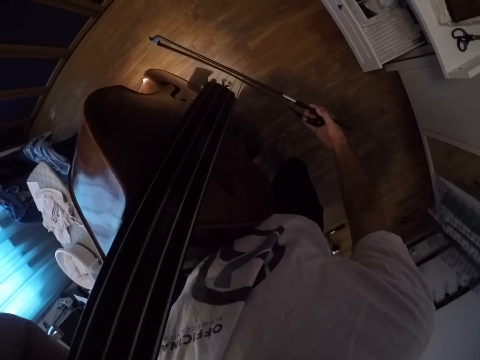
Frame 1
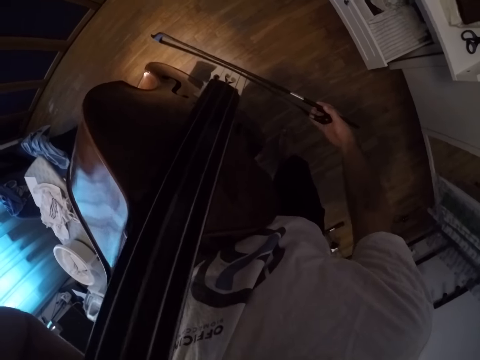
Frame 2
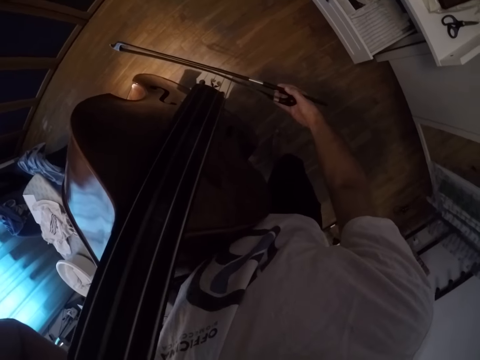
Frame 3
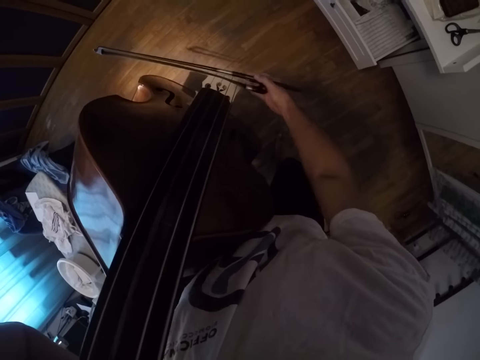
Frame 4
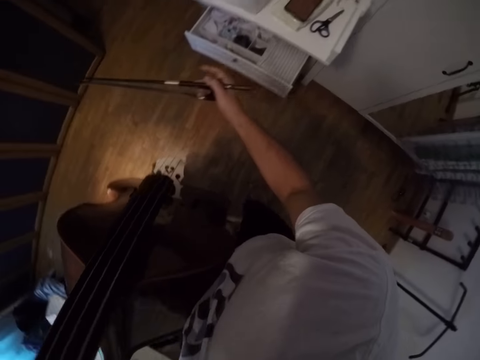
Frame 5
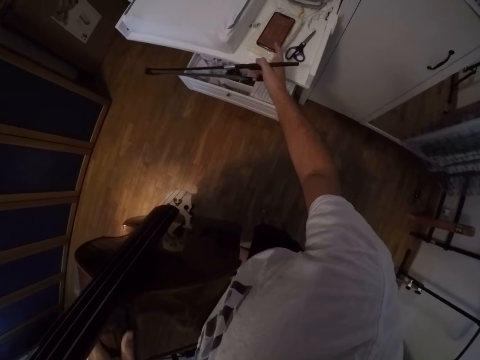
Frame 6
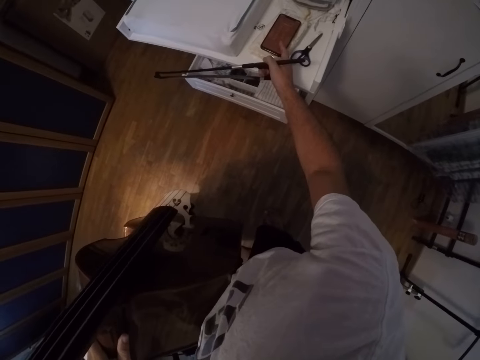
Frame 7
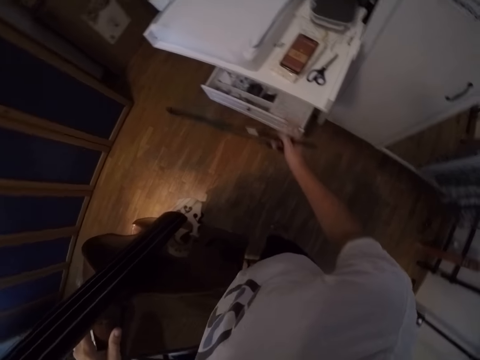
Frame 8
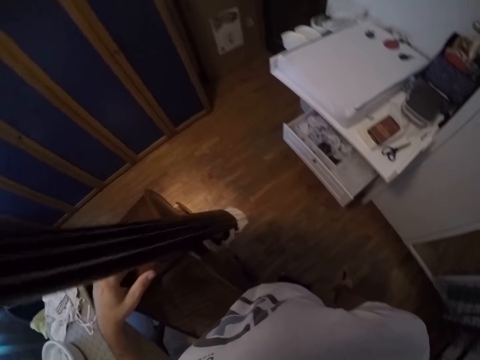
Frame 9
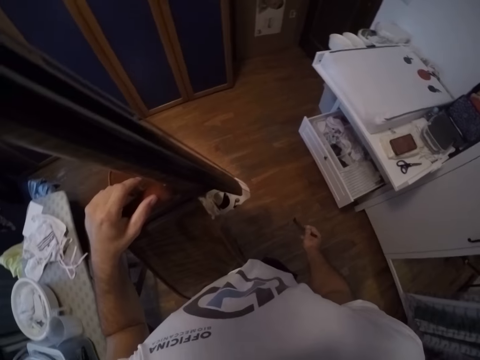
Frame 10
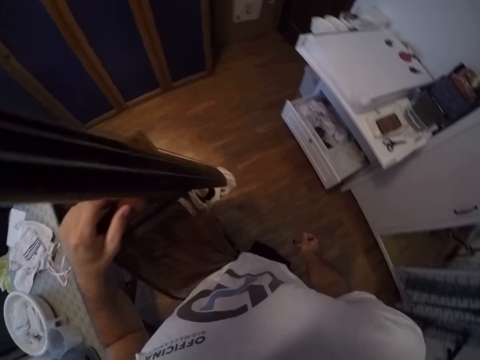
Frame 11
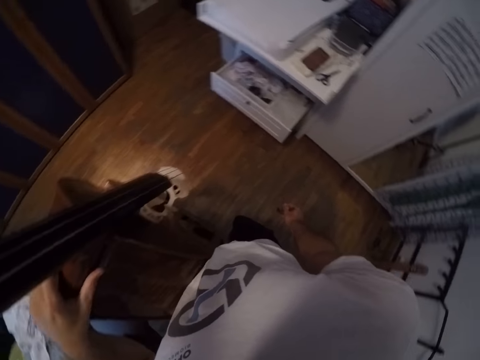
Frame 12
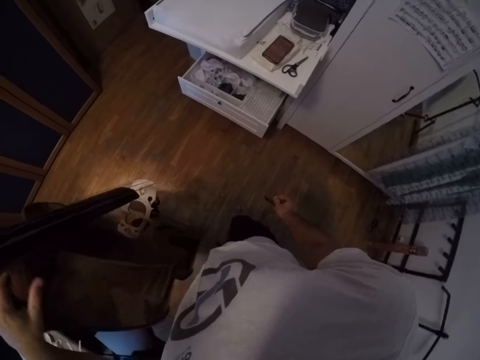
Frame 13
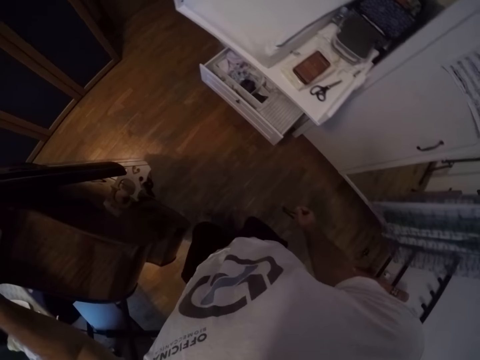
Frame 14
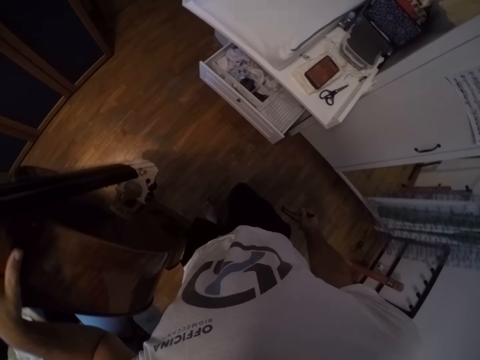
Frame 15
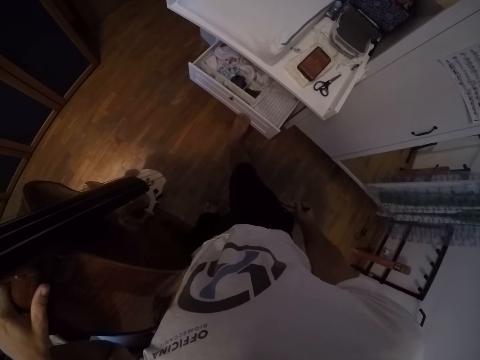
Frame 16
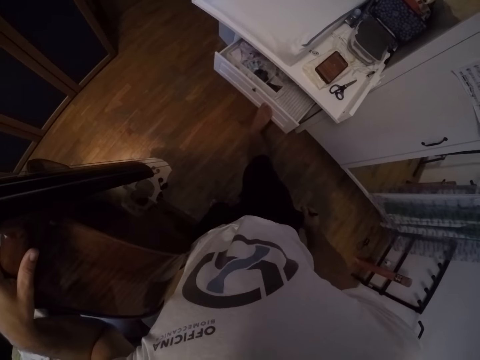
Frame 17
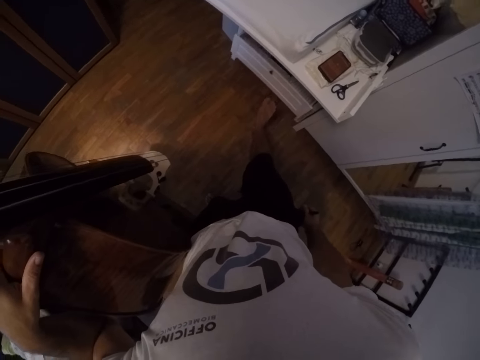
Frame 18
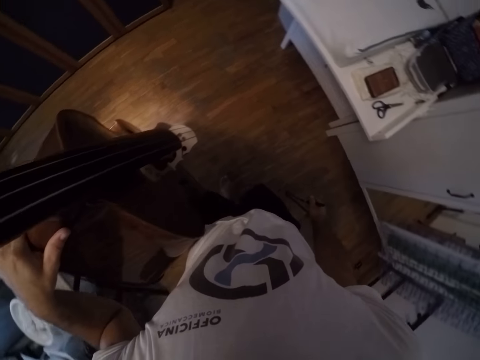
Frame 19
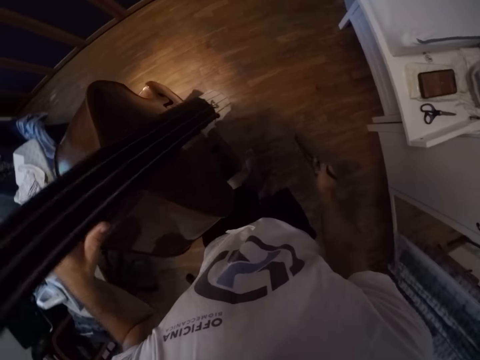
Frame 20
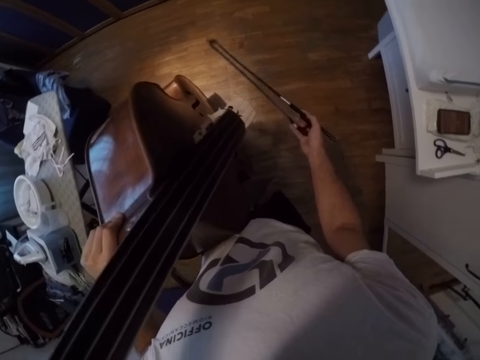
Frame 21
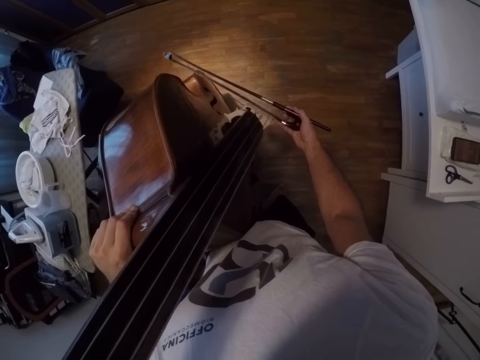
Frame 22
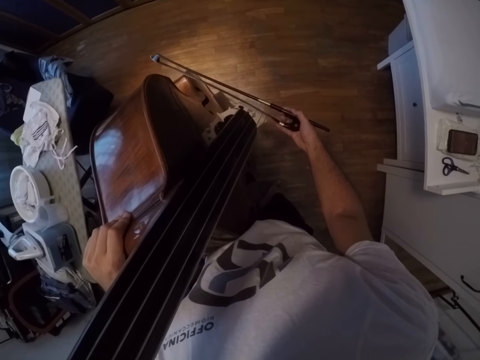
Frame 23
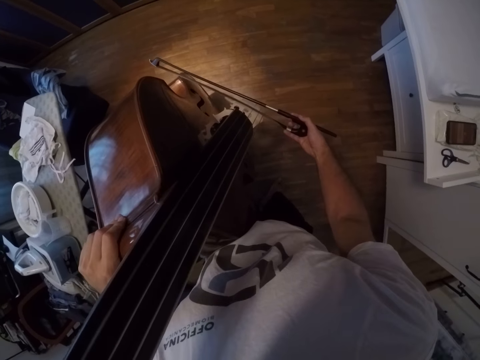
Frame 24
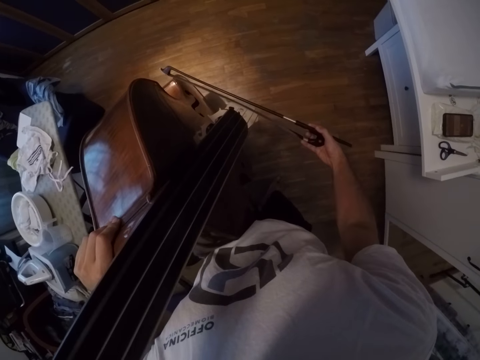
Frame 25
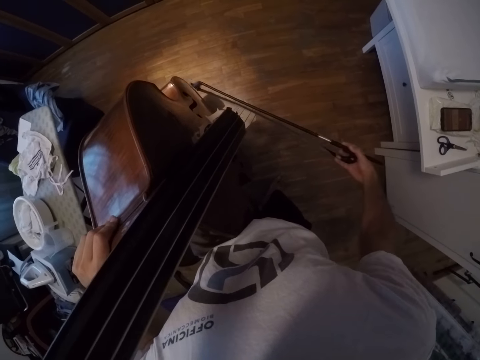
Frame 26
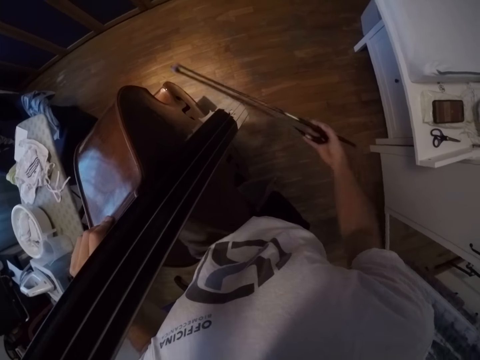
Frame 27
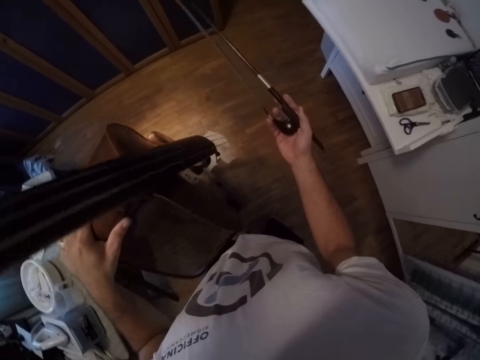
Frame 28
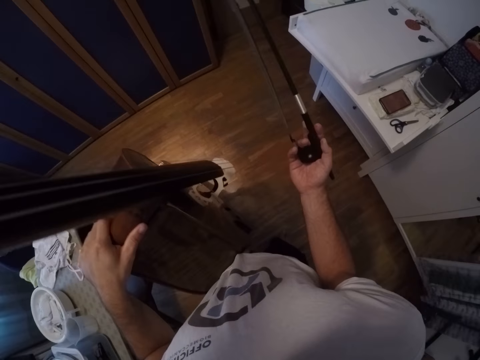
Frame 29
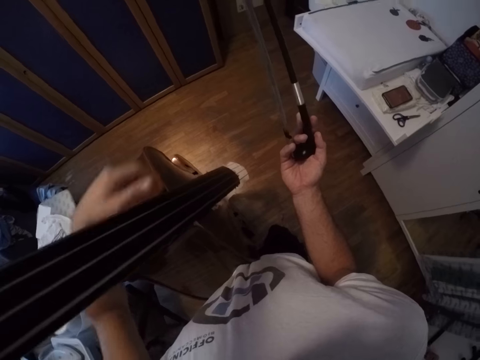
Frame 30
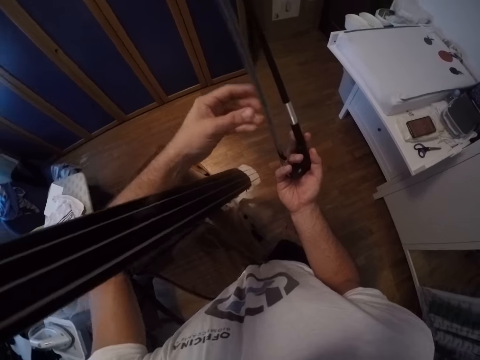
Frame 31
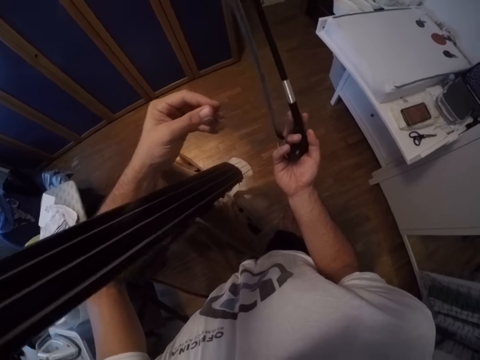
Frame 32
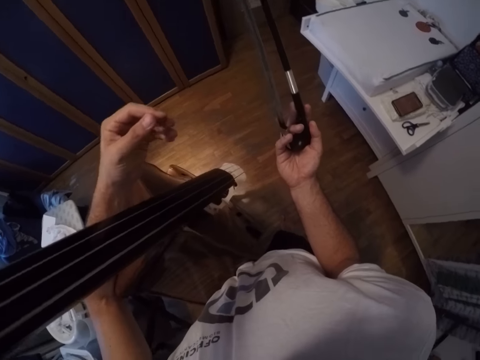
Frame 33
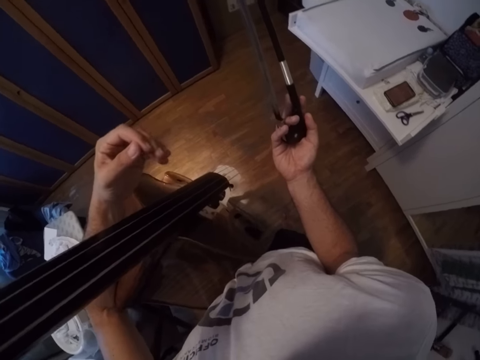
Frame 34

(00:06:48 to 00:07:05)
The camera wearer presses the phone. They hold the violin. They push the drawer with the right leg. They stare at the phone and close the drawer with the leg. They start playing the violin. They play the violin with the bow. They stop playing the violin. They pull a string. They stare at the bow.

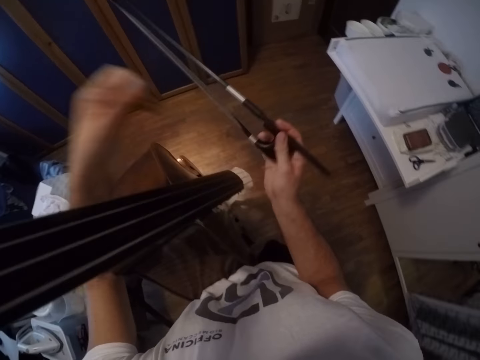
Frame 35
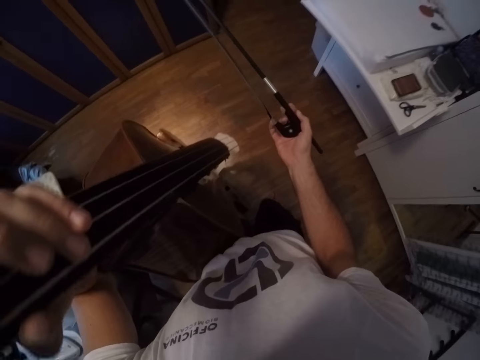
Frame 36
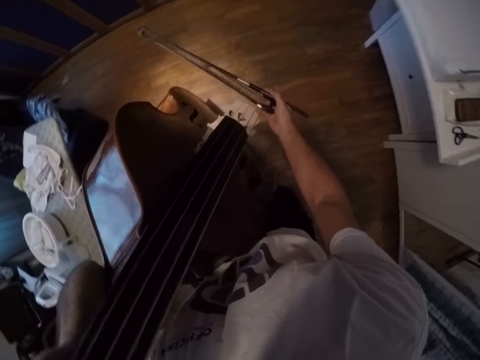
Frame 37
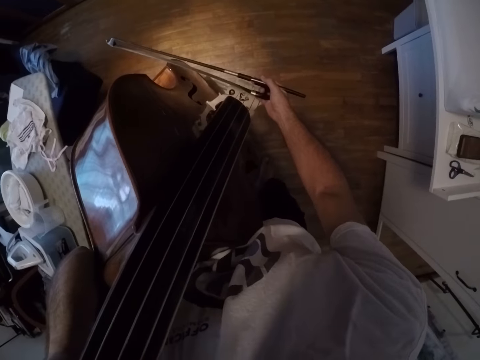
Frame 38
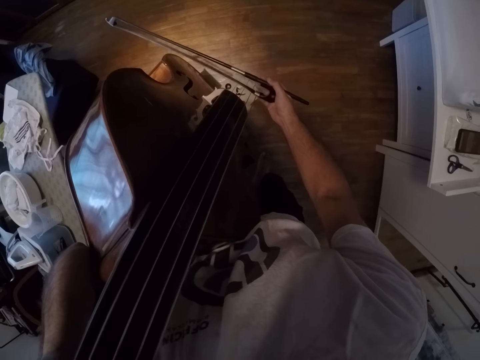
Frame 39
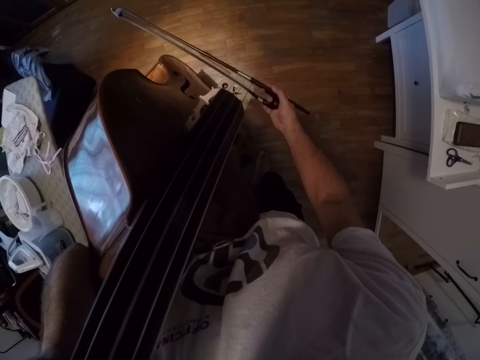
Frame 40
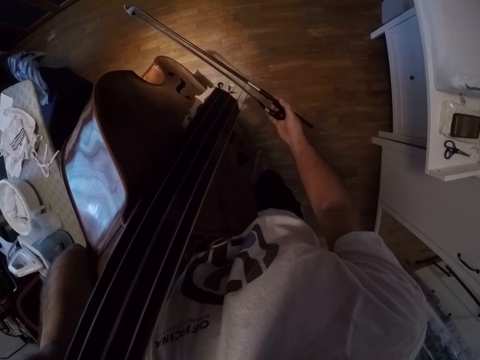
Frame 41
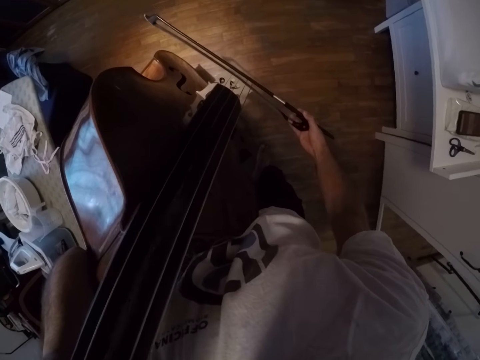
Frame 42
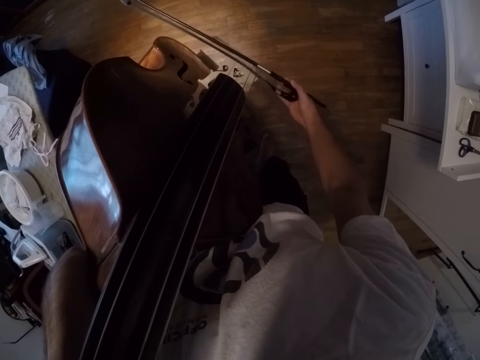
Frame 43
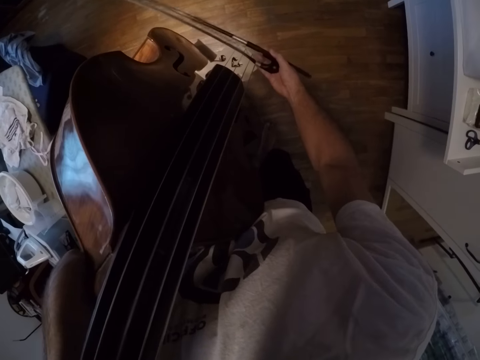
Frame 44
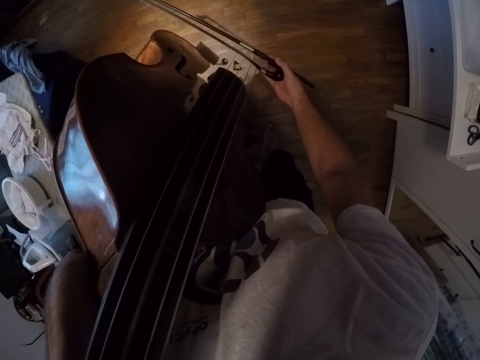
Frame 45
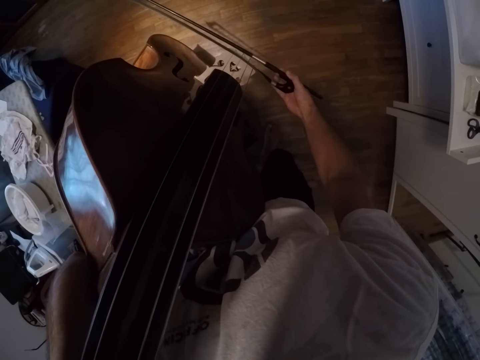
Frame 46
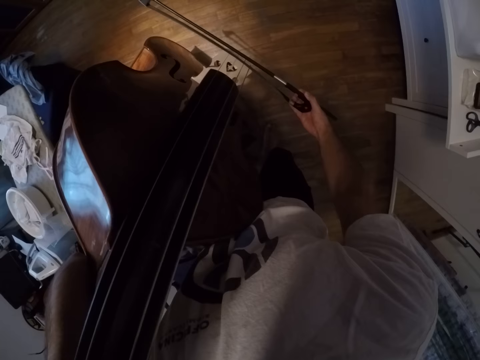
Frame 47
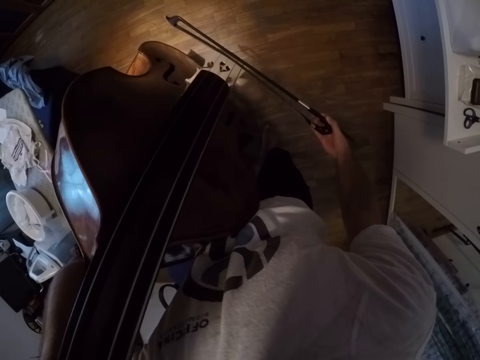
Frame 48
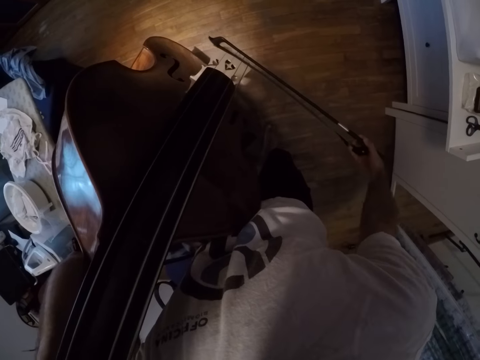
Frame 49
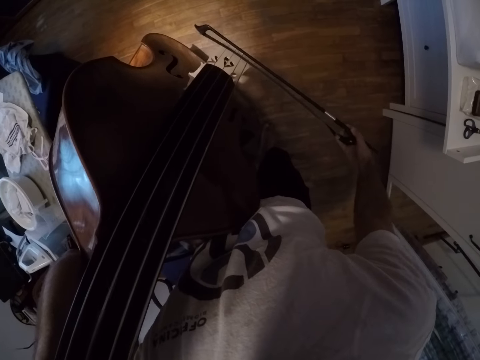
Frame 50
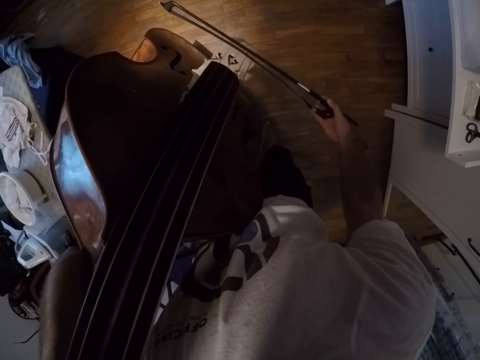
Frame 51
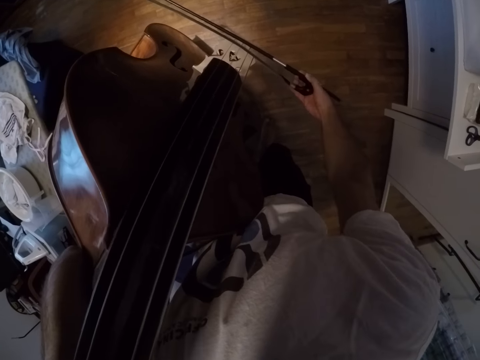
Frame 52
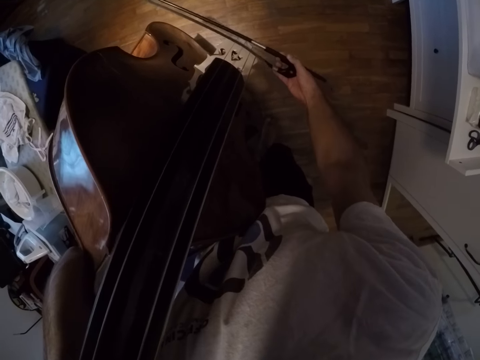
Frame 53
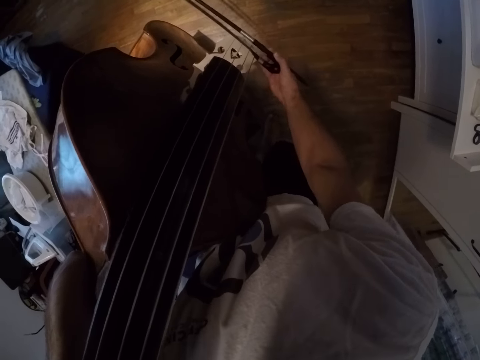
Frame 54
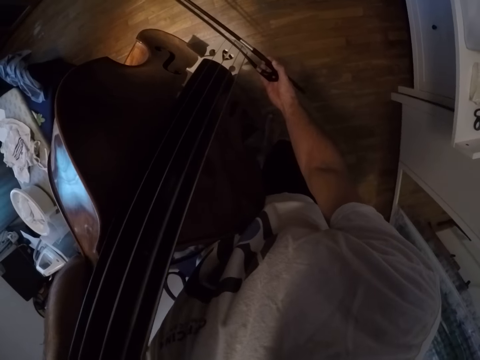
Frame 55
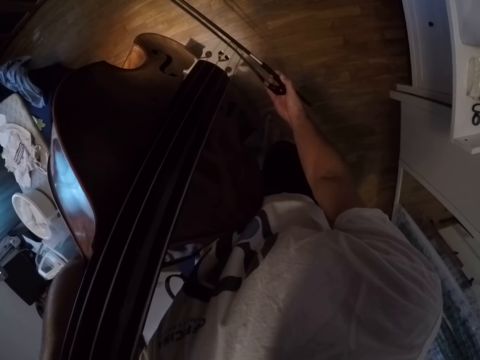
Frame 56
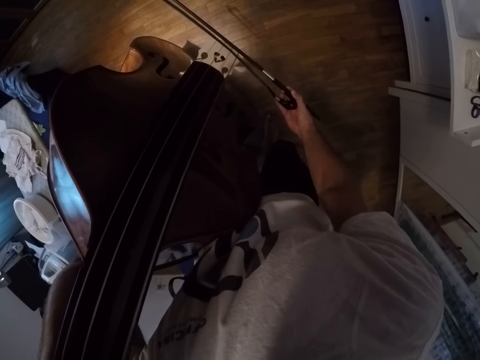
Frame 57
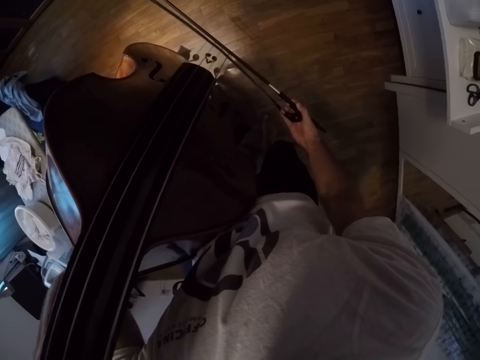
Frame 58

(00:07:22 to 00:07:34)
The camera wearer holds the violin bow. They play the violin with the bow.
